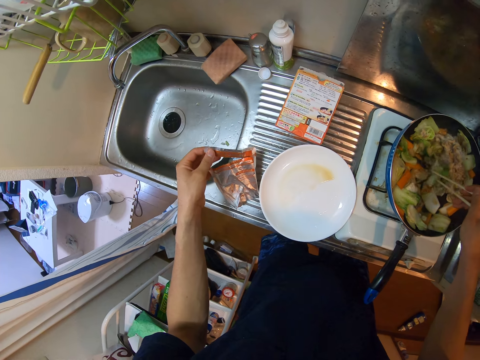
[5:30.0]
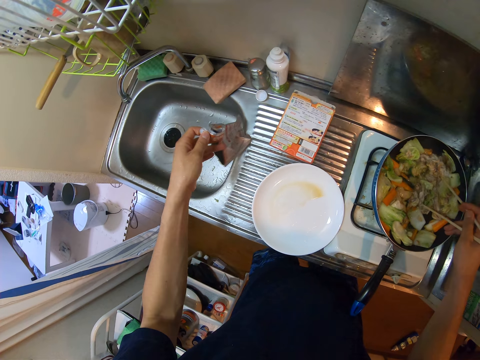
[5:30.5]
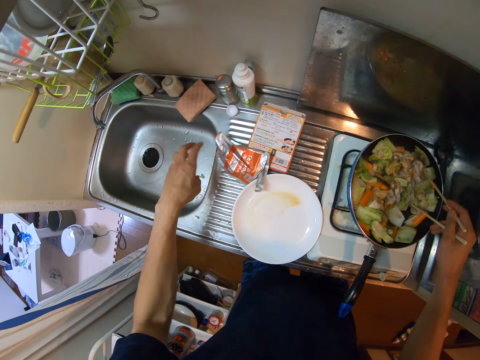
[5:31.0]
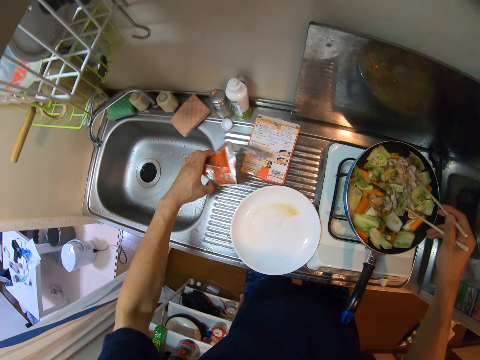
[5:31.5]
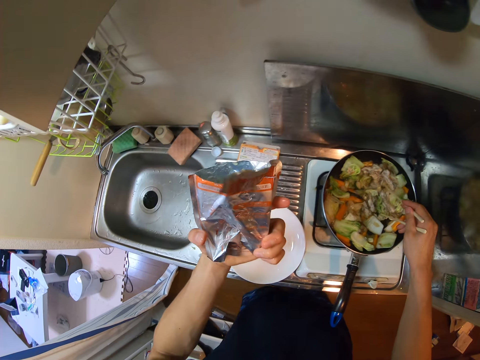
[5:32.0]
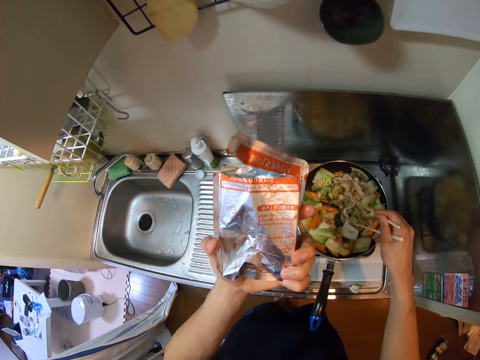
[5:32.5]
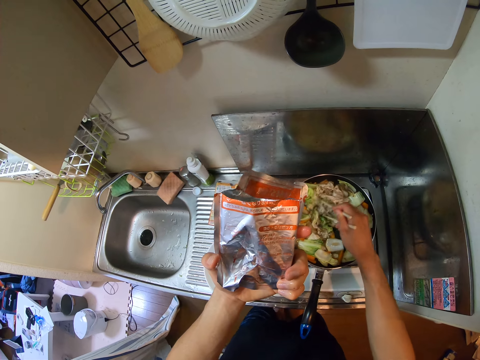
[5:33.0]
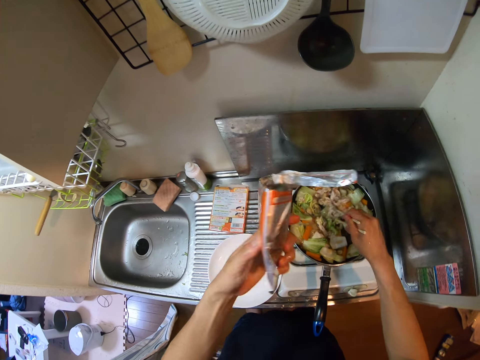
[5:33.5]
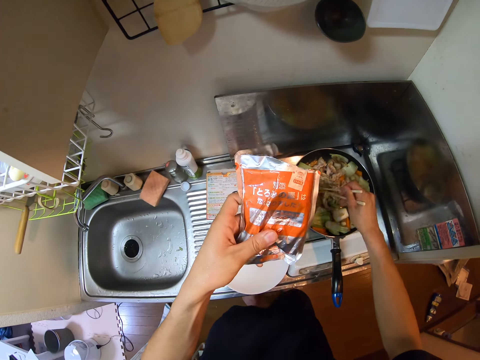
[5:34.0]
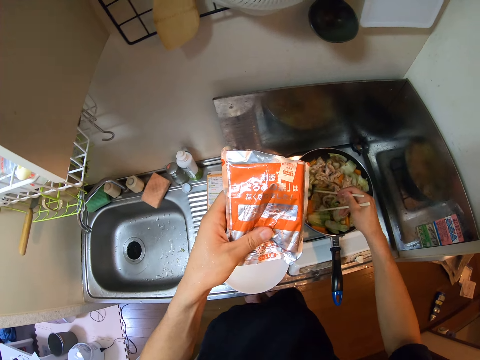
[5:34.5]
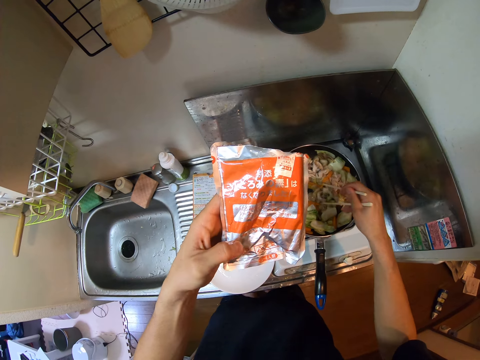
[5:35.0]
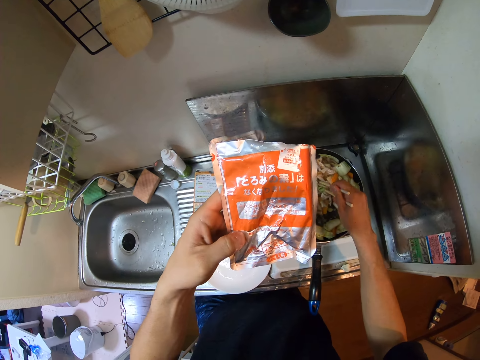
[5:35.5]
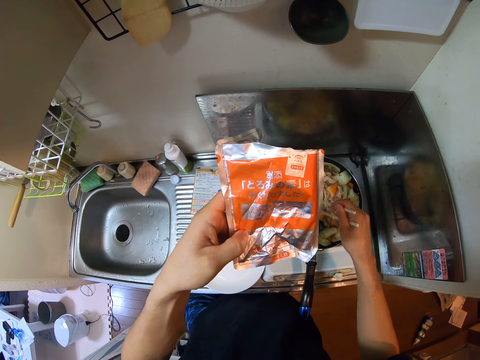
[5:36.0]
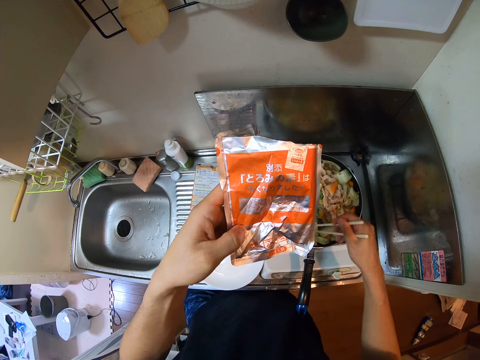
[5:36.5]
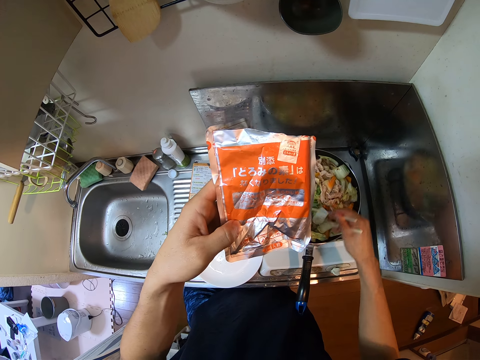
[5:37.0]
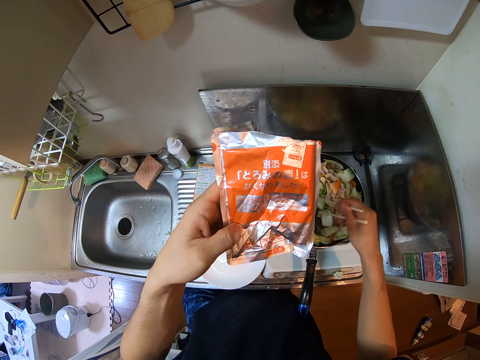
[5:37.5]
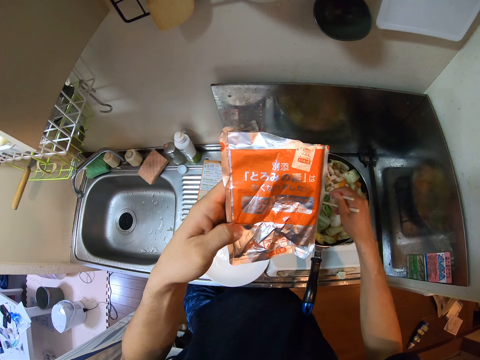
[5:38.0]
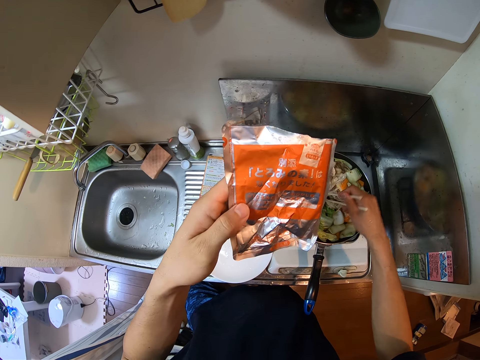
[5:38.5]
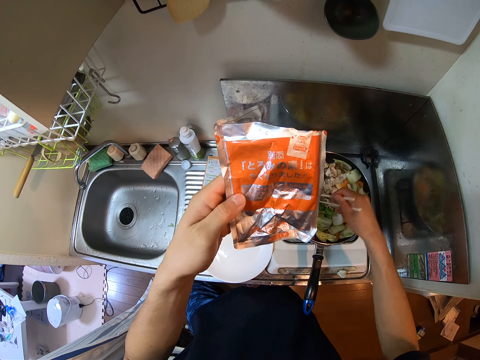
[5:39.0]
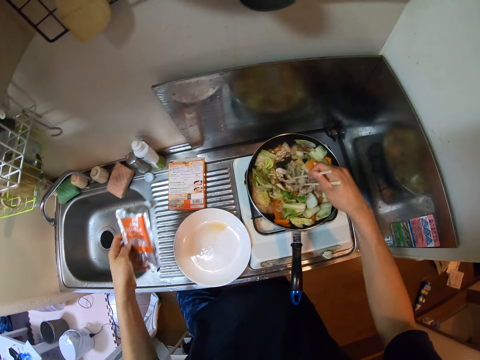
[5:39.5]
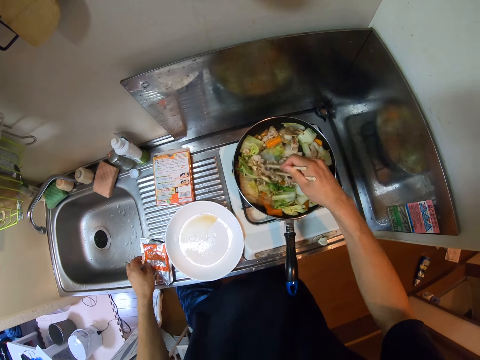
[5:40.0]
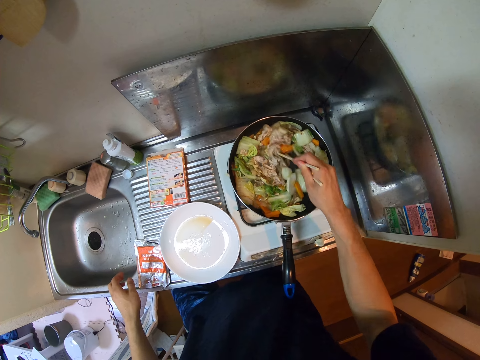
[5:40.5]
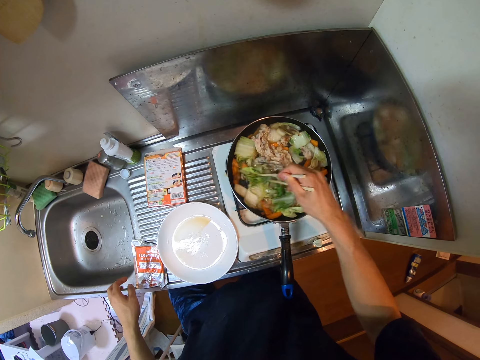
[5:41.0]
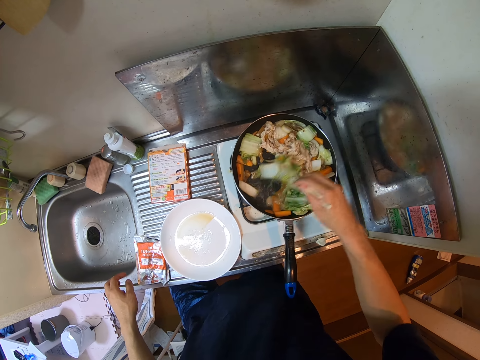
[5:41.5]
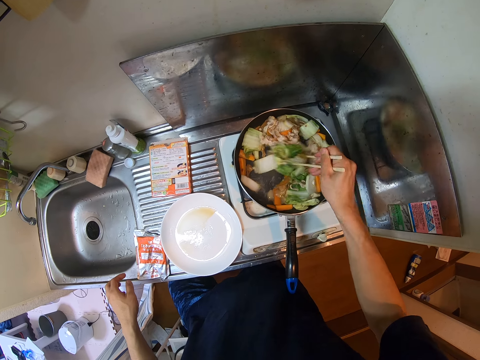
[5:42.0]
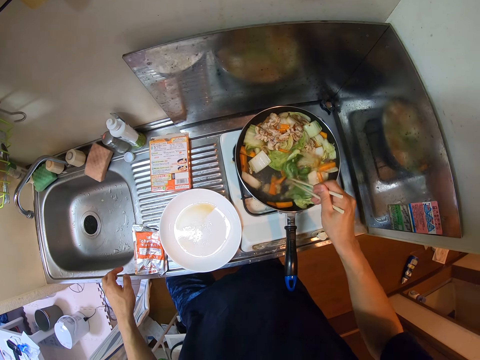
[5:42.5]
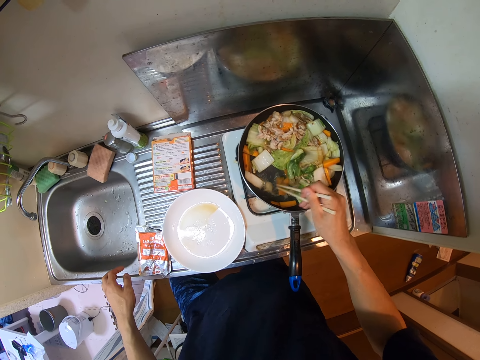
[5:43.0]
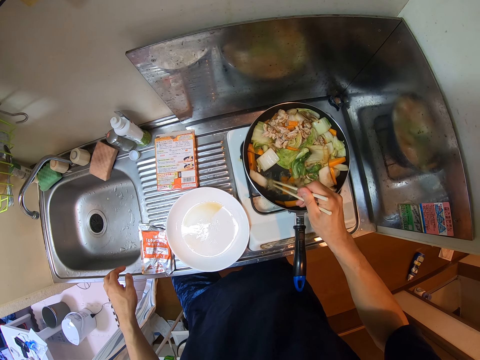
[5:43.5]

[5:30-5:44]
The camera wearer stirs the food. He picks up something, and reads something. He stirs the food. He reads something. He stirs the food. He reads something. He drops the sachet on the countertop with his left hand. He stirs the food.

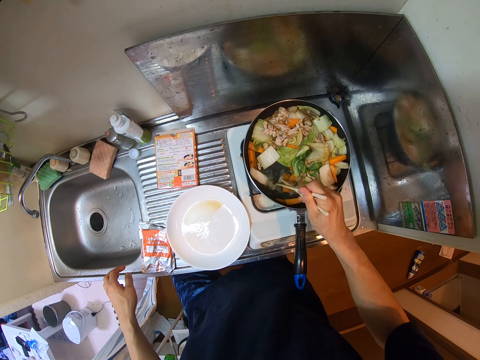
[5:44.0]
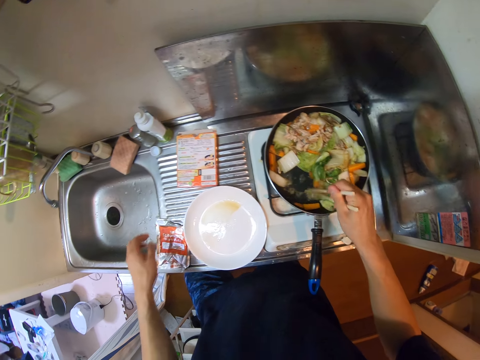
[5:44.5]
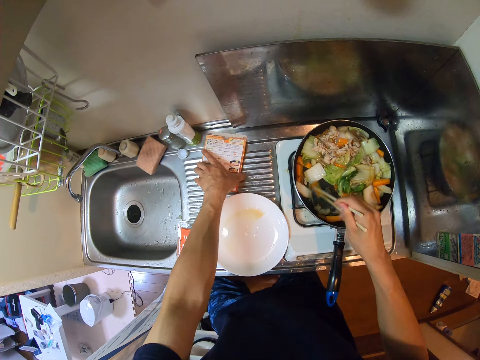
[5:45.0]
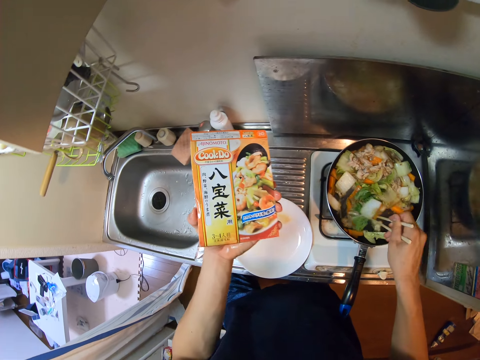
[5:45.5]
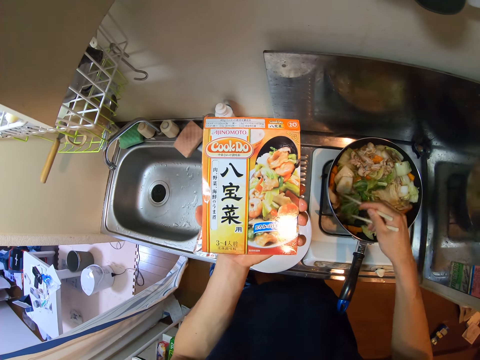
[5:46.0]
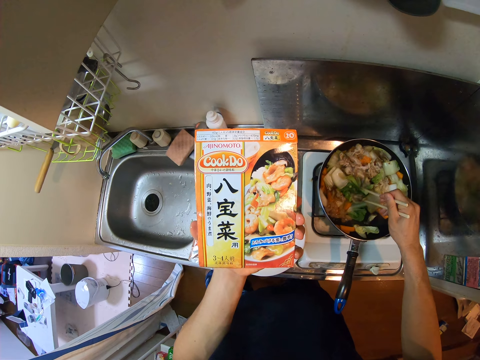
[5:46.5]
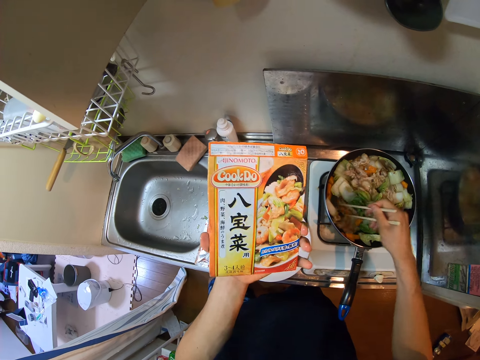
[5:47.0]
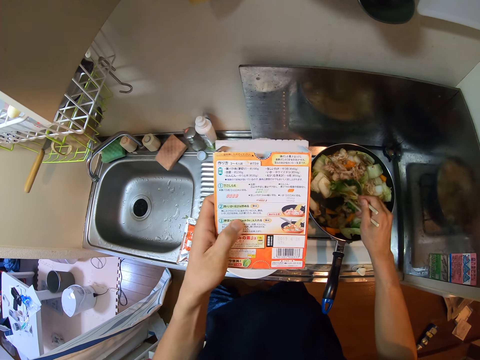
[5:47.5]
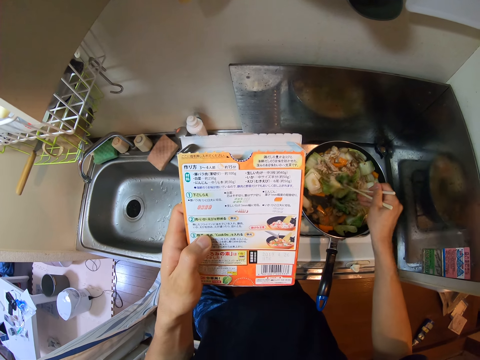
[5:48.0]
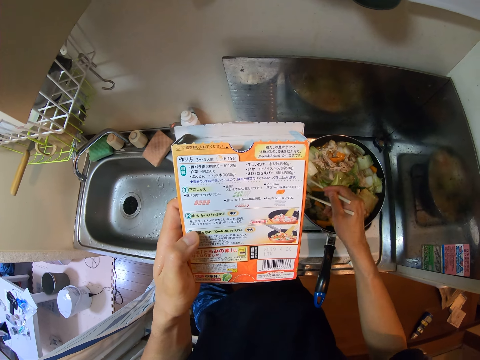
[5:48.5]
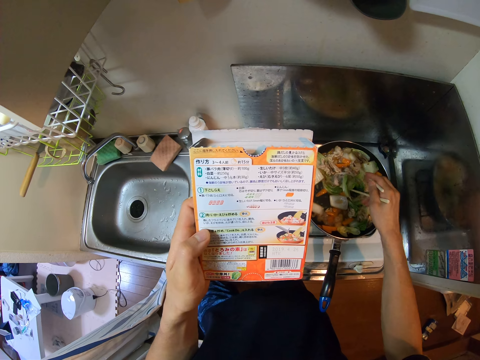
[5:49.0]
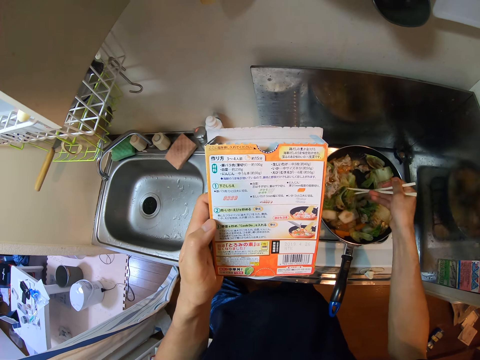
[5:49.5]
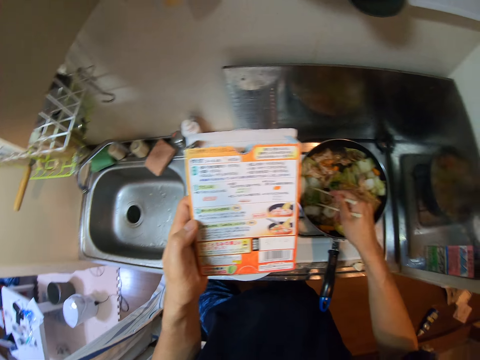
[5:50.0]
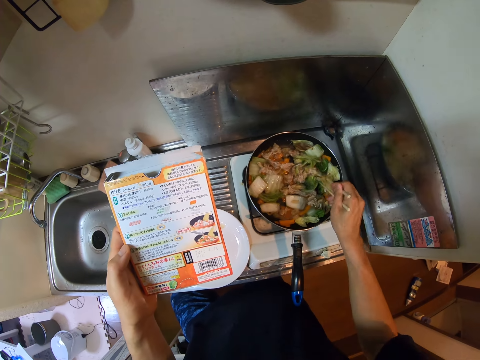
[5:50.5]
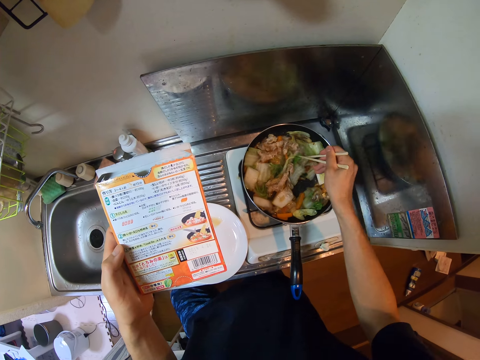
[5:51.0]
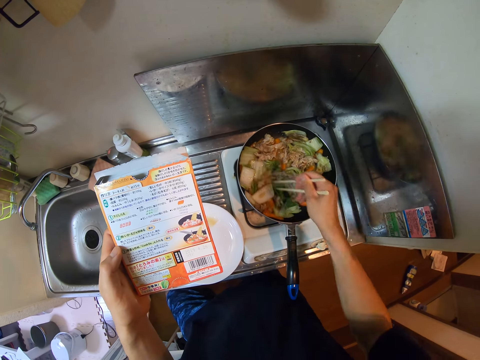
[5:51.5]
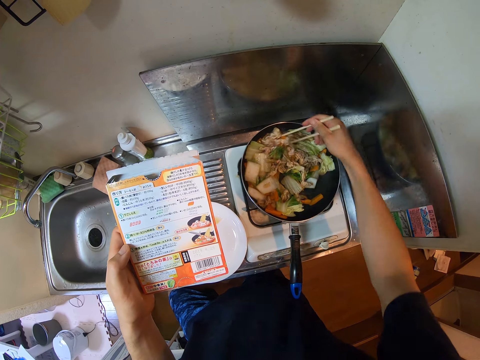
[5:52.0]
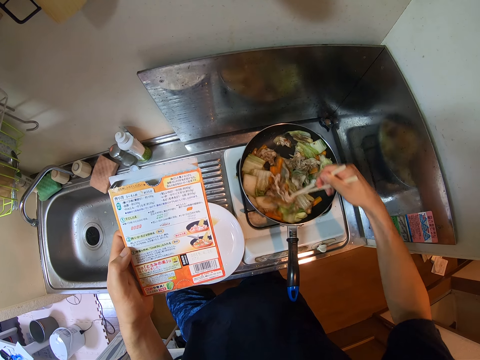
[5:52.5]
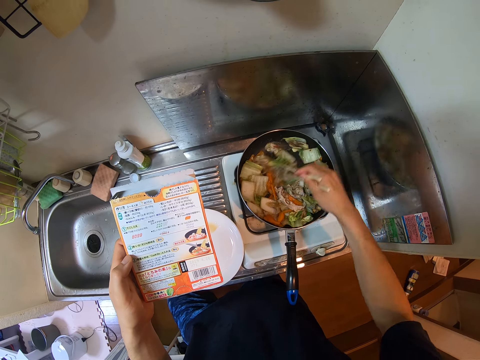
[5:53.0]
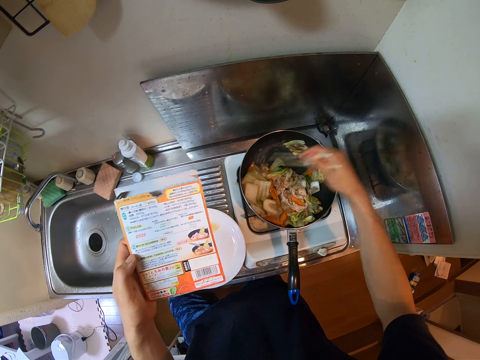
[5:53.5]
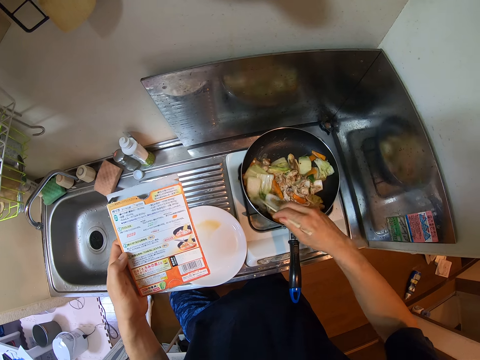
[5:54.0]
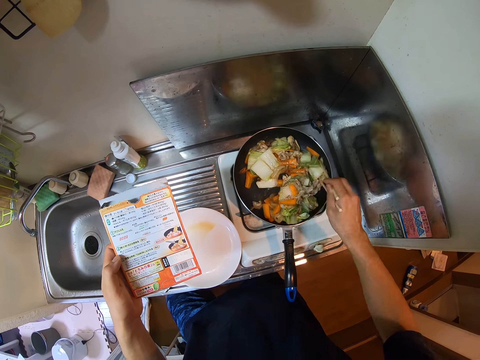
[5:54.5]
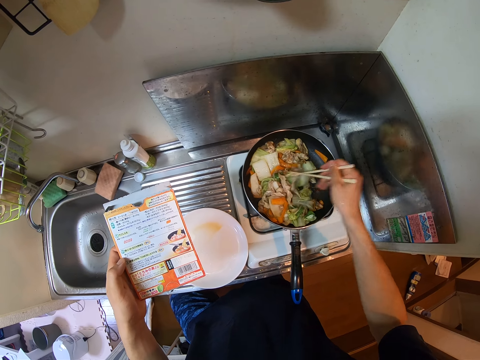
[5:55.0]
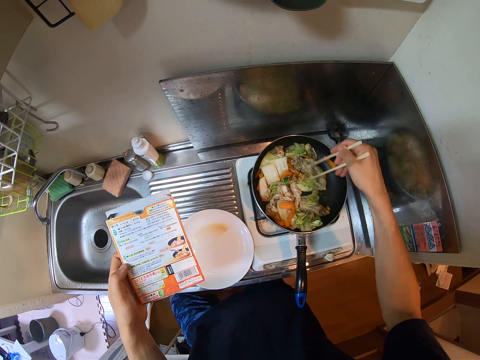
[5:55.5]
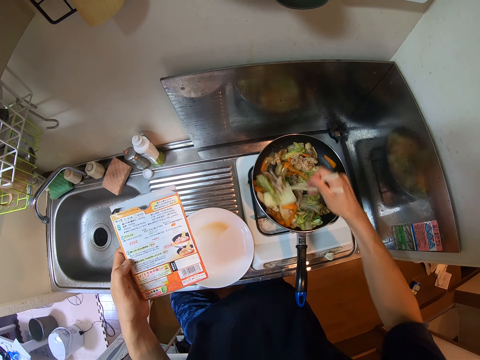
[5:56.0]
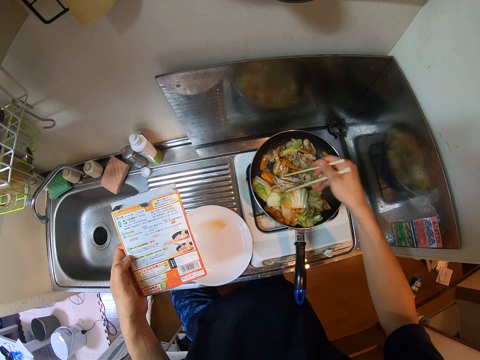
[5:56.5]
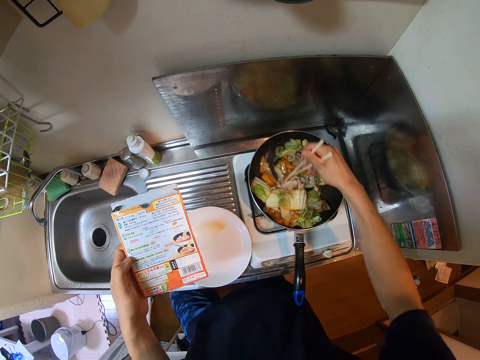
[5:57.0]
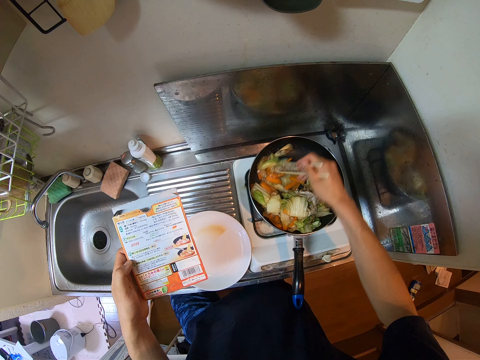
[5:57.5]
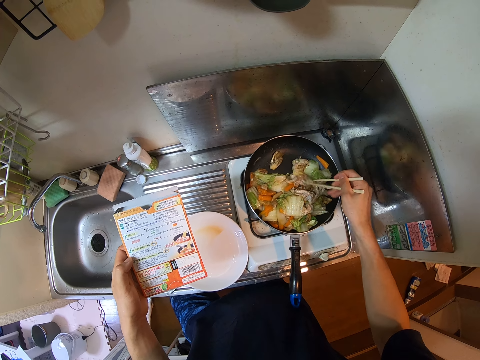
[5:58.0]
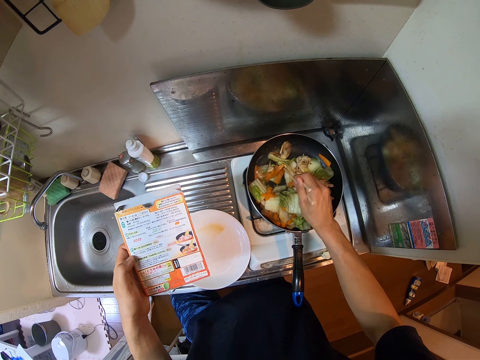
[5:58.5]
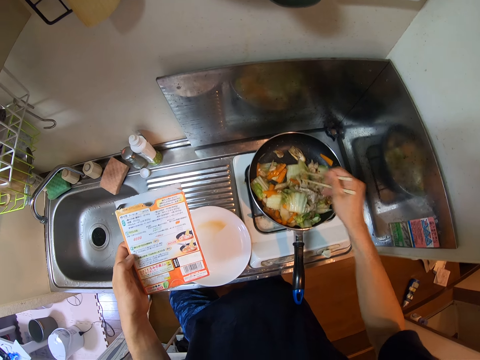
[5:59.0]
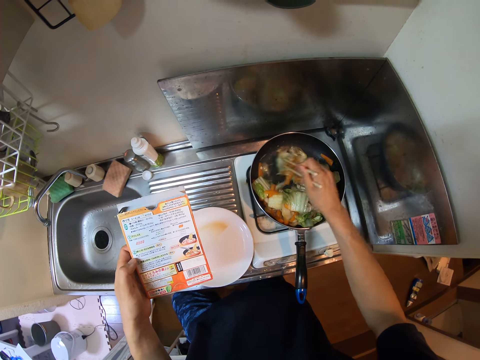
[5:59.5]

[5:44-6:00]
The camera wearer picks up the cardboard packaging or box with his left hand. He reads the box. He stirs the food. He turns the box. He stirs the food. He reads the box. He stirs the food. He reads the box. He stirs the food.
